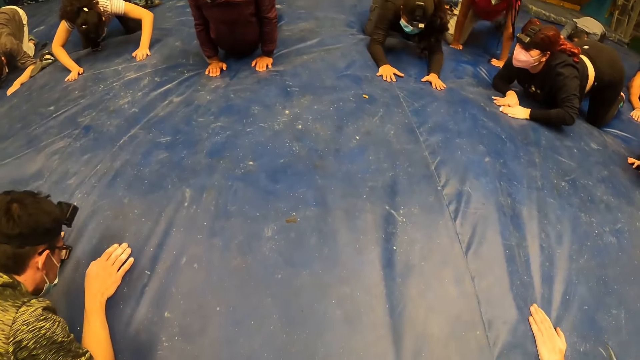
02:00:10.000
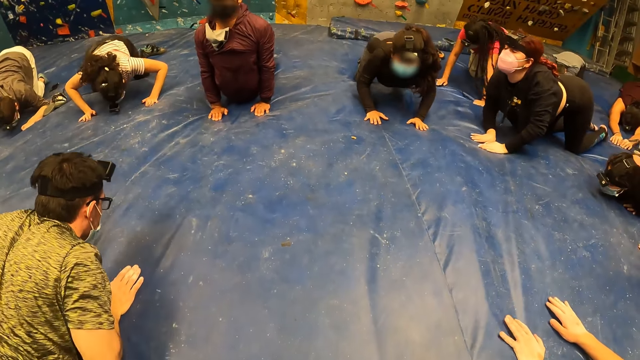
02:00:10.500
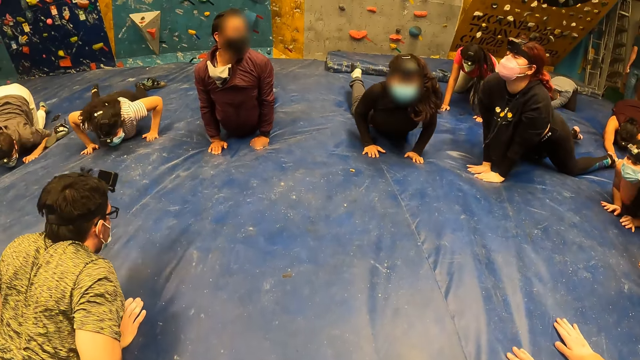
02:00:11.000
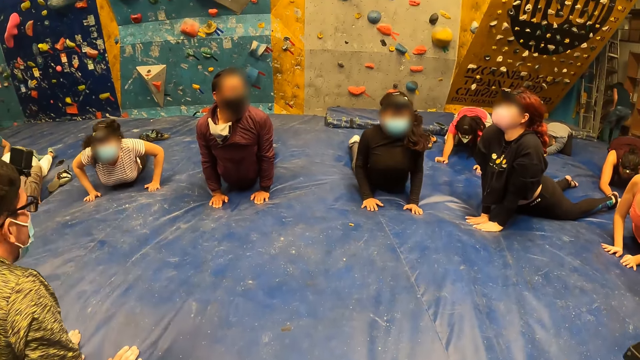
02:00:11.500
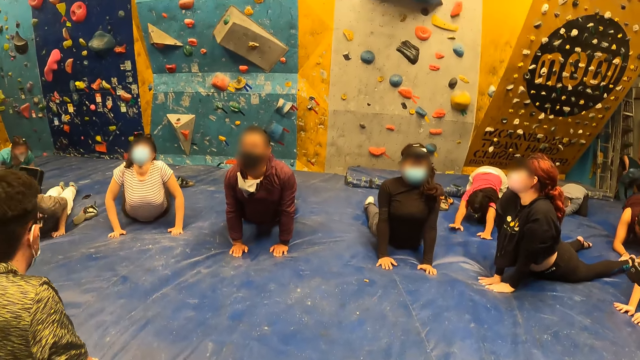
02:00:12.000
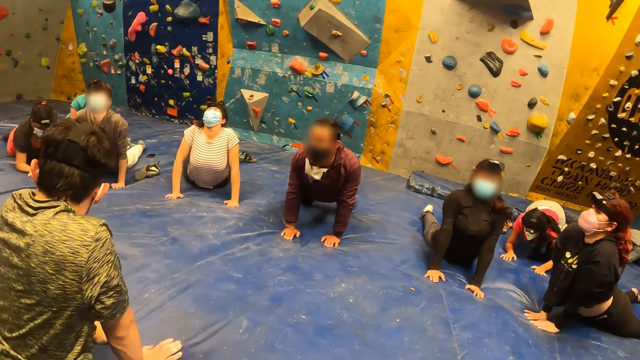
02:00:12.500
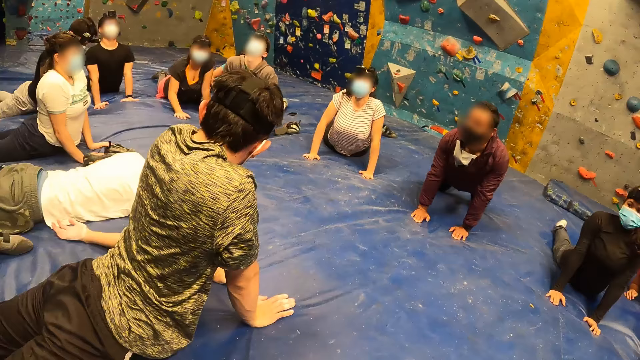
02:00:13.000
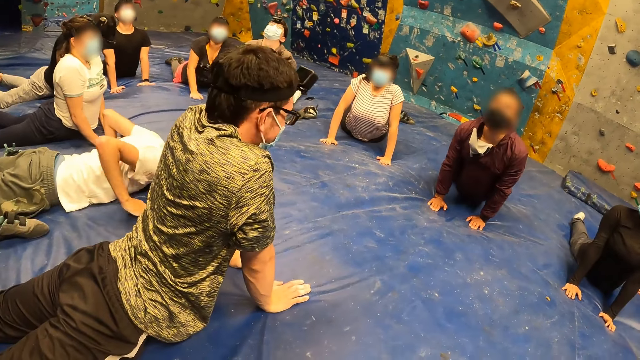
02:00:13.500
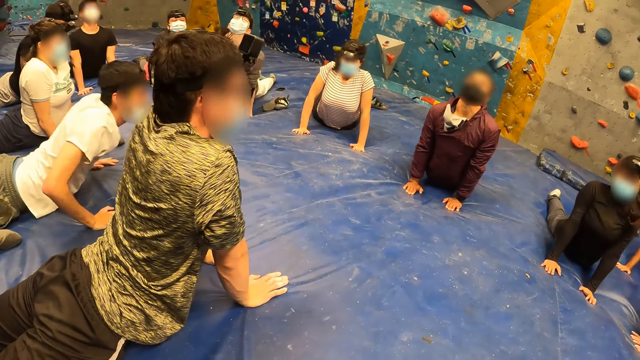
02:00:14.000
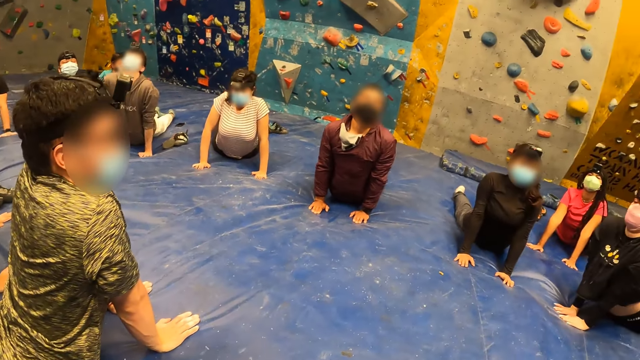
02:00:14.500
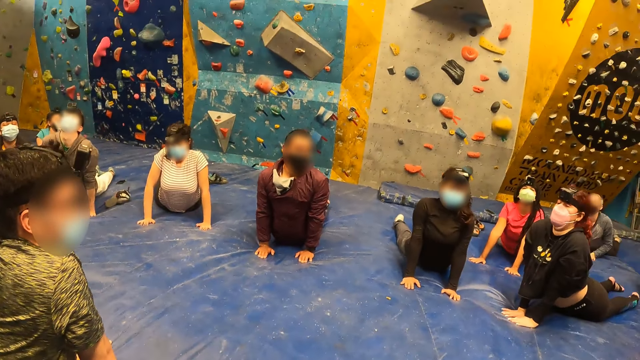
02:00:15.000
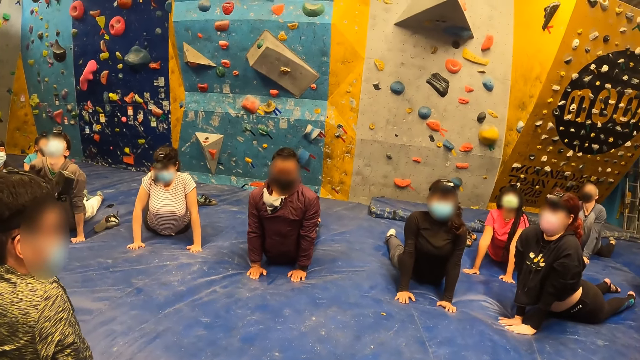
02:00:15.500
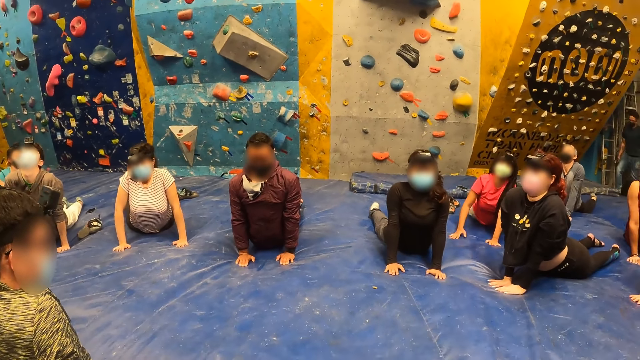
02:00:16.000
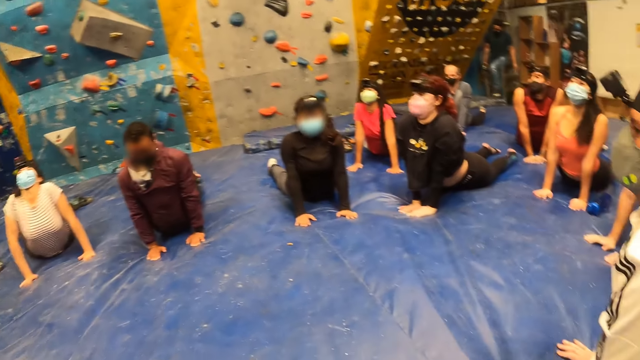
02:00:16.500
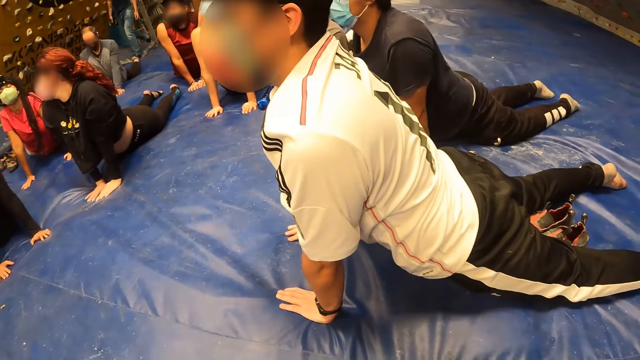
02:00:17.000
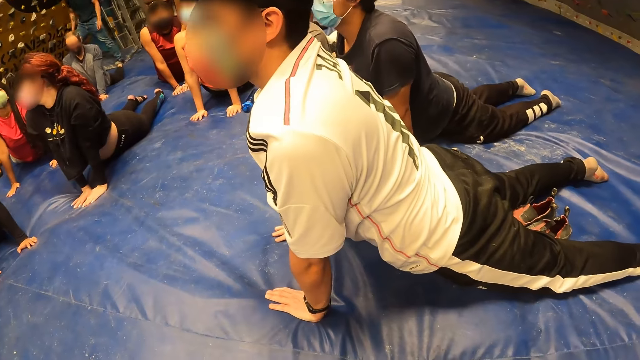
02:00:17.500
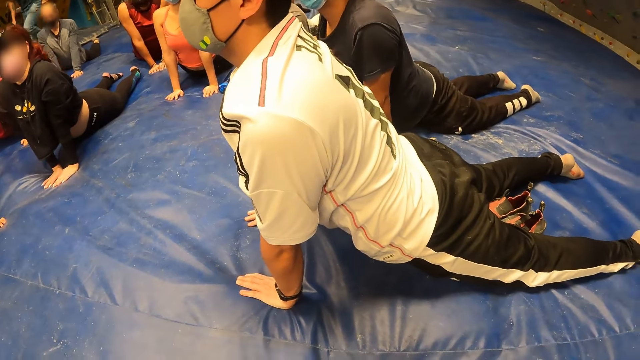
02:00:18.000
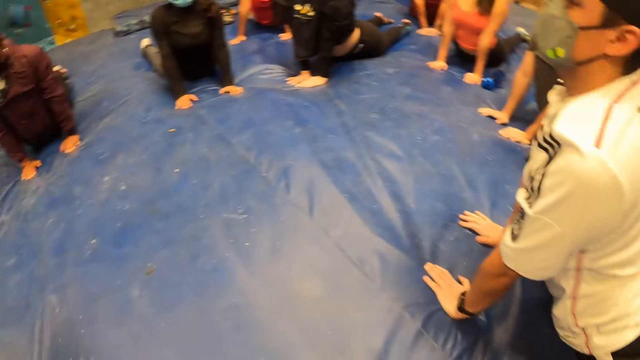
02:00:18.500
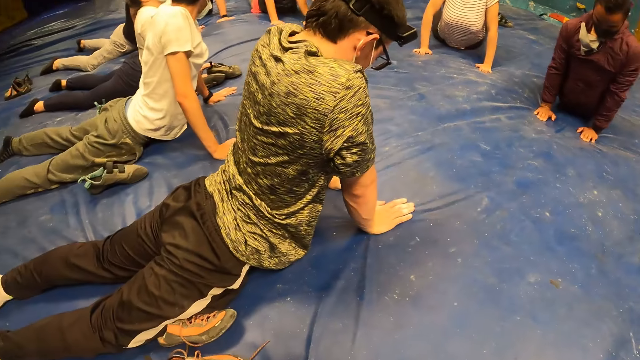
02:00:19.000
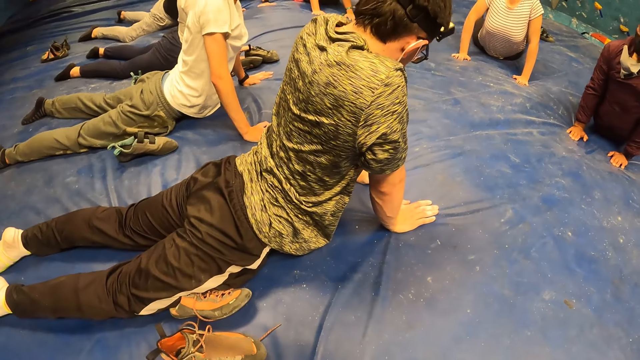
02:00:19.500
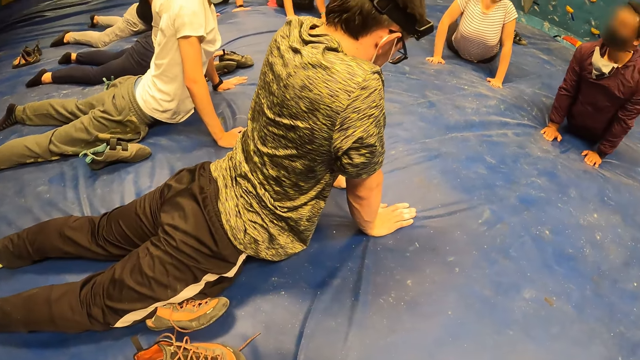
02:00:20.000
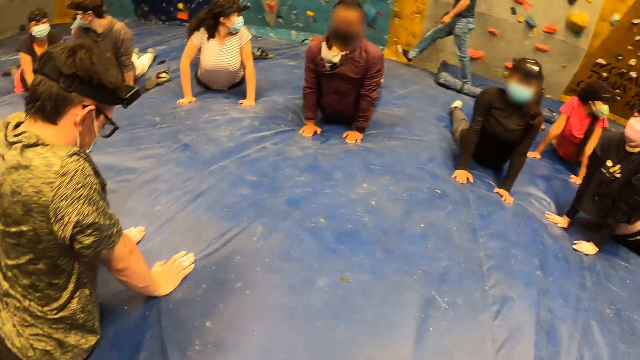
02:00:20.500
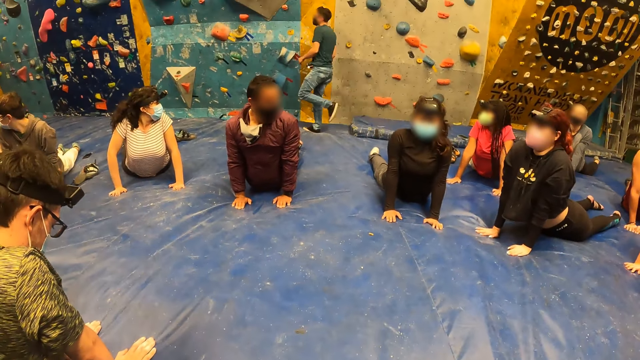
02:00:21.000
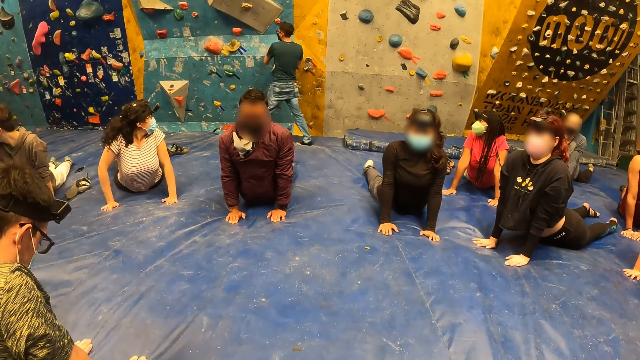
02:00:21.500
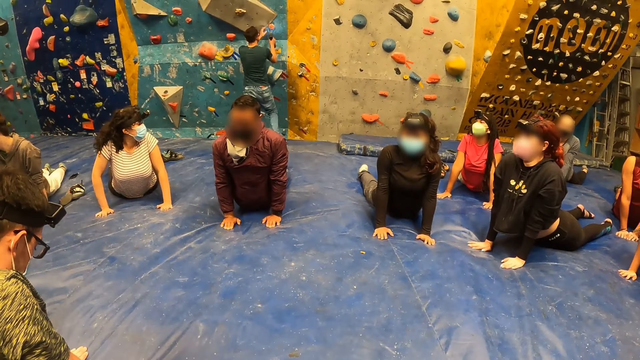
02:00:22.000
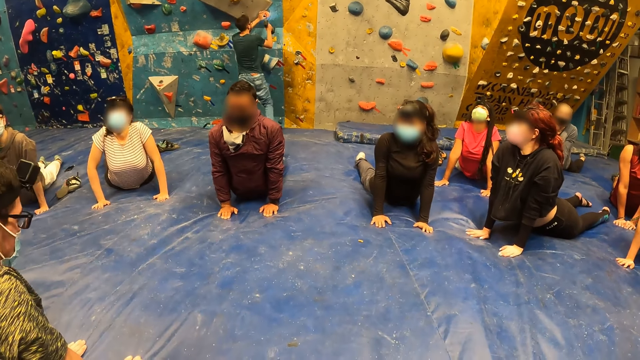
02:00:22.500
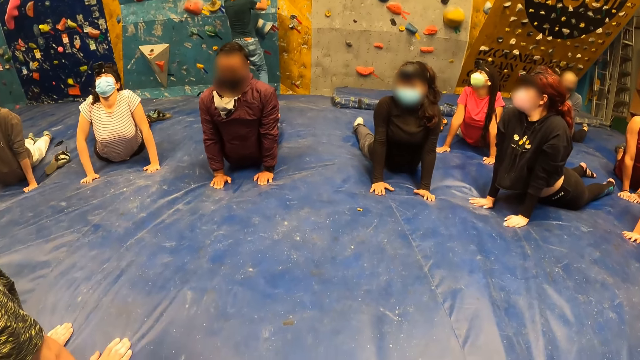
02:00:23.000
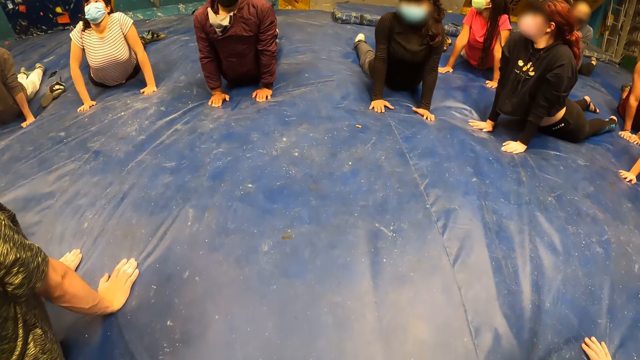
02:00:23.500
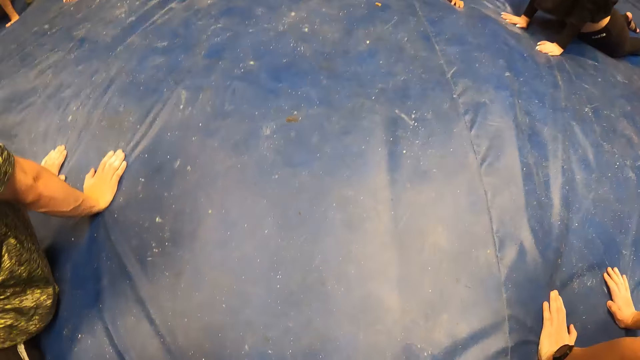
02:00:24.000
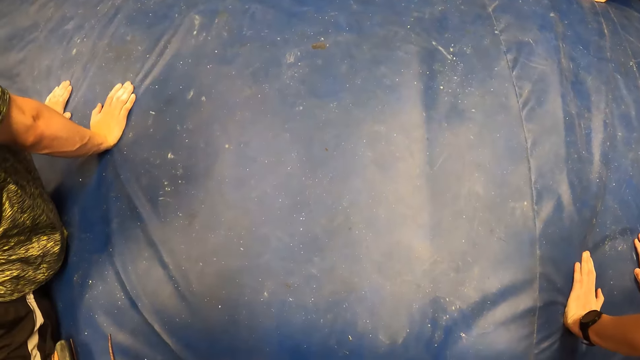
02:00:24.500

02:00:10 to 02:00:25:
A person does the exercise. Another person does the exercise. A third person walks around and fixes the rock climbing.

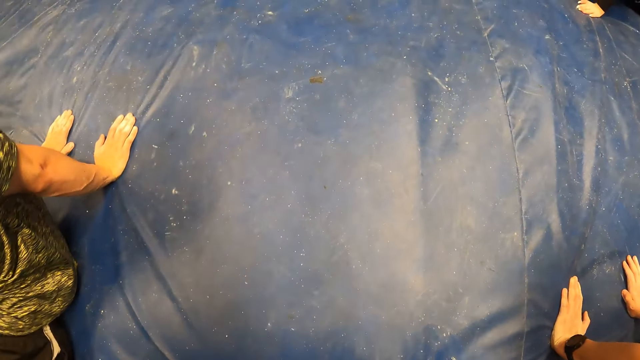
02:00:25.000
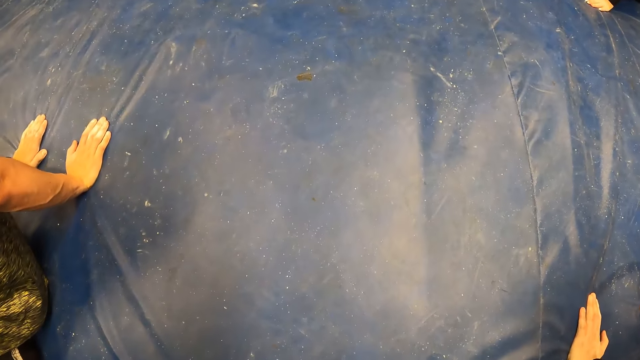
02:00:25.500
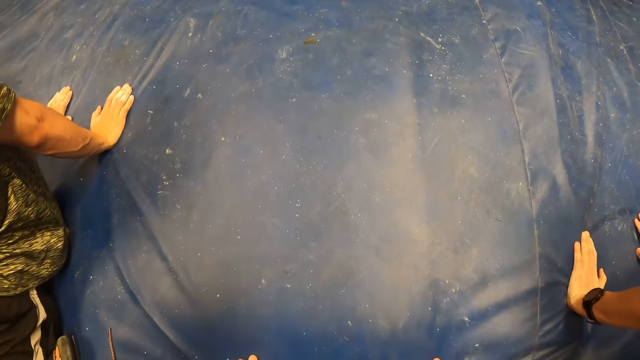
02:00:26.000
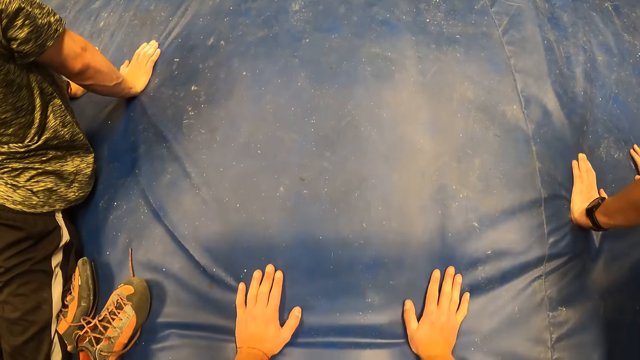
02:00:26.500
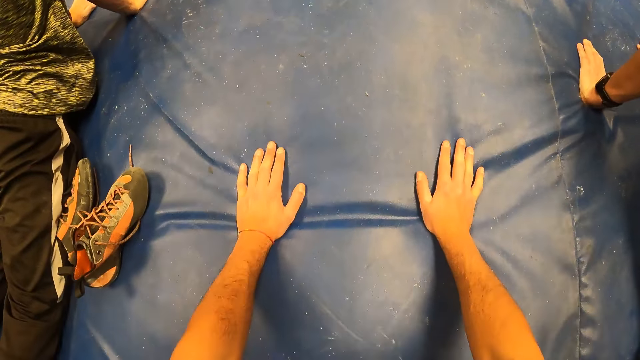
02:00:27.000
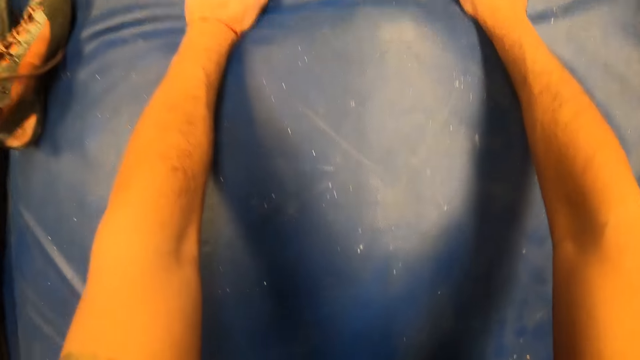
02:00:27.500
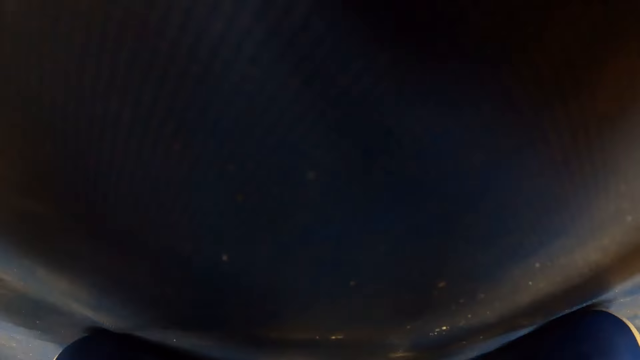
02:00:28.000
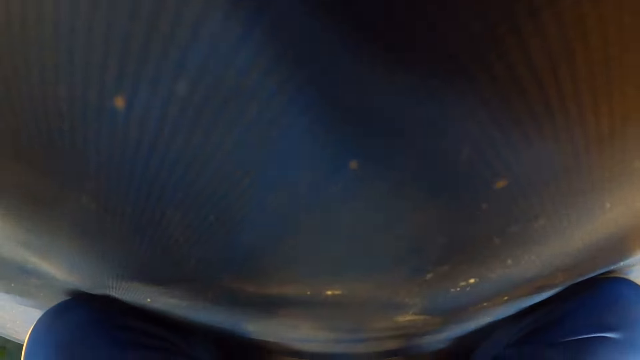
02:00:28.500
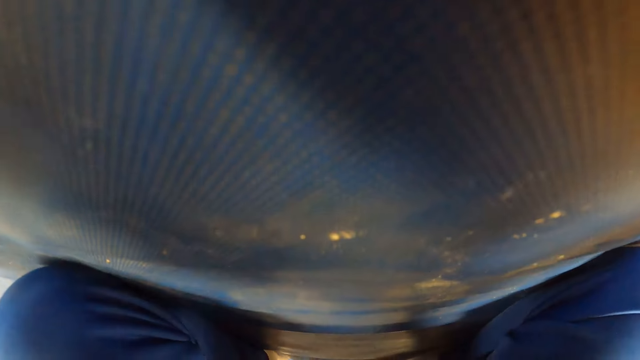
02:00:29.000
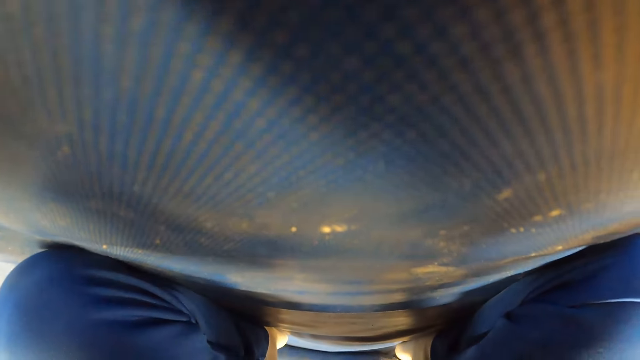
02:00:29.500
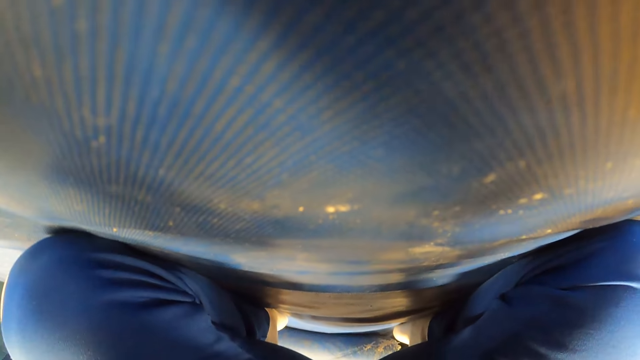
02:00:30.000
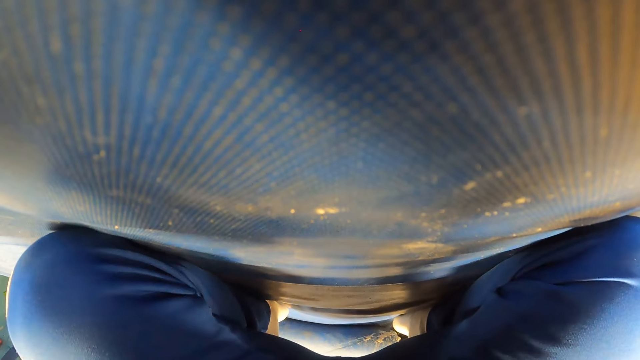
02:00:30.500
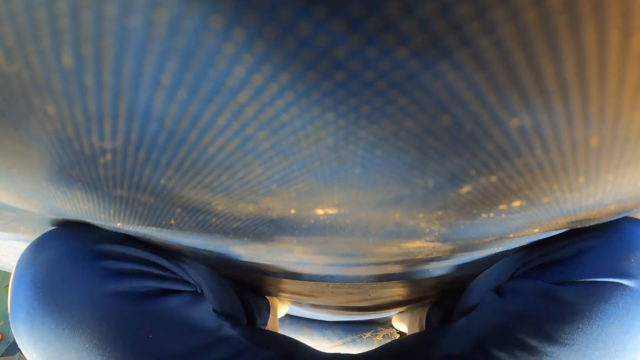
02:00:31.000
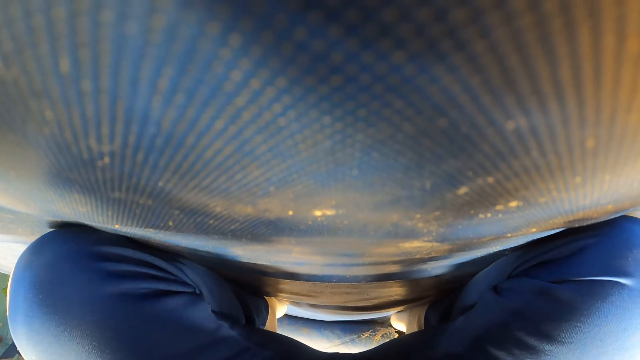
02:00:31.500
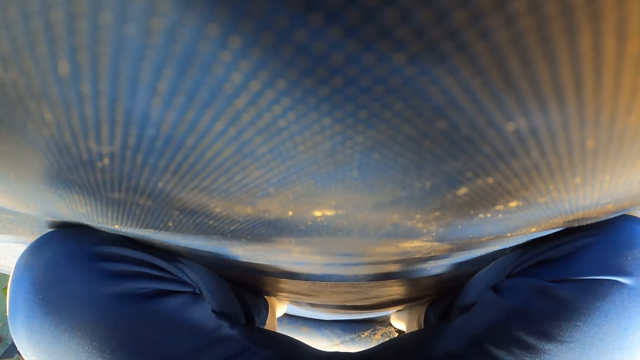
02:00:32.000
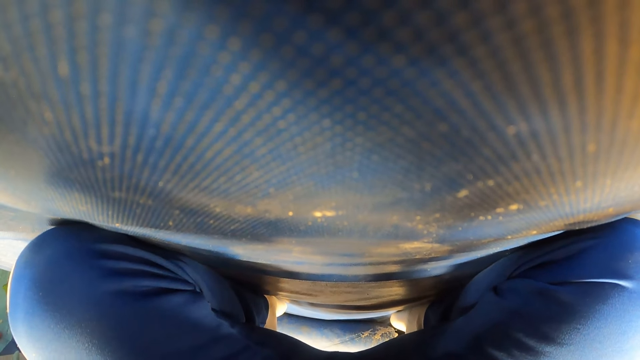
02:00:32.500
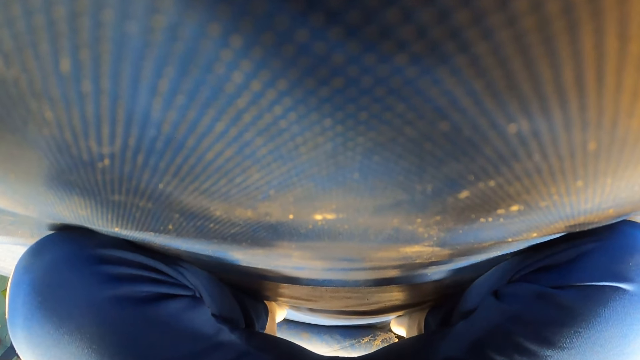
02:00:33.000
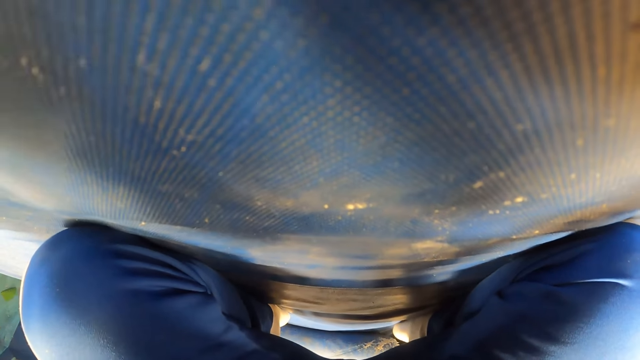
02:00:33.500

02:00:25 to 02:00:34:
The camera wearer does the exercise.
